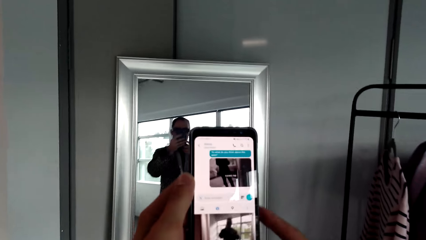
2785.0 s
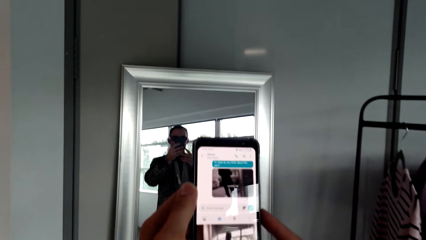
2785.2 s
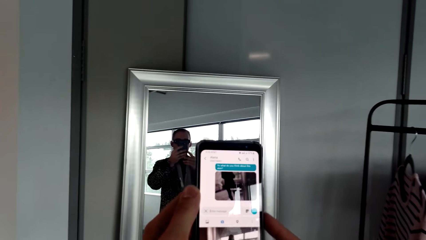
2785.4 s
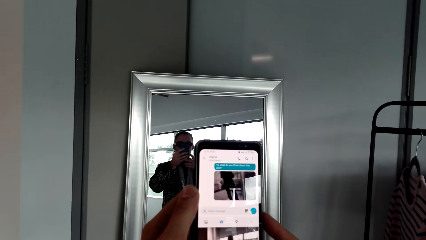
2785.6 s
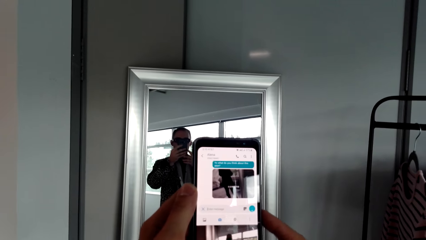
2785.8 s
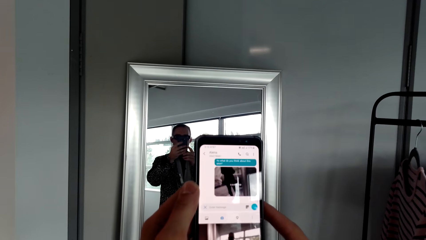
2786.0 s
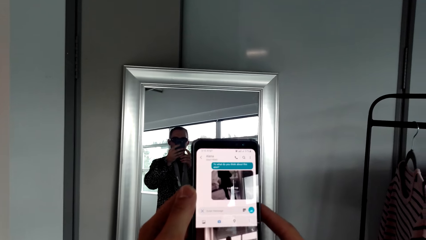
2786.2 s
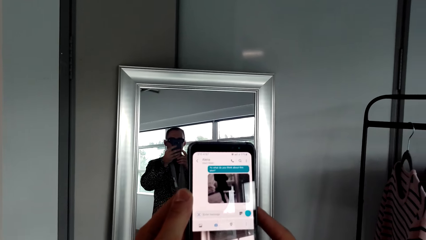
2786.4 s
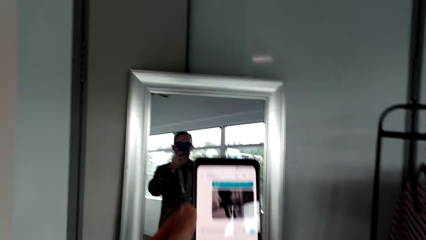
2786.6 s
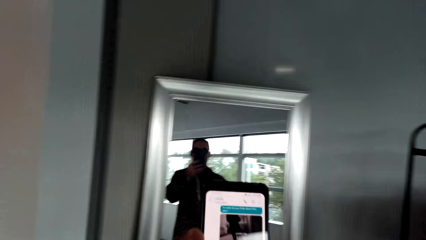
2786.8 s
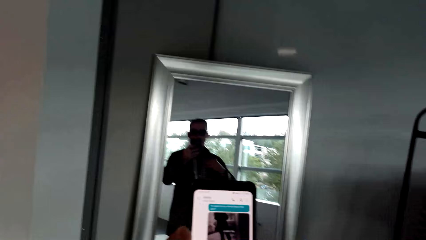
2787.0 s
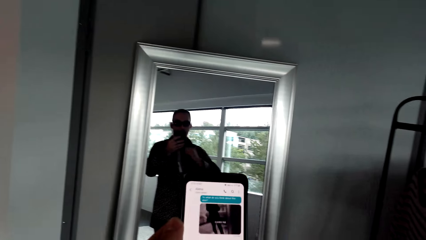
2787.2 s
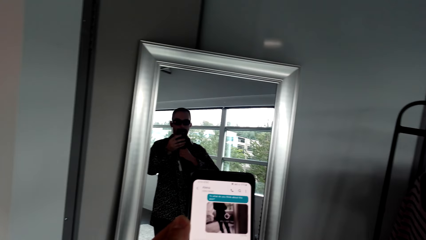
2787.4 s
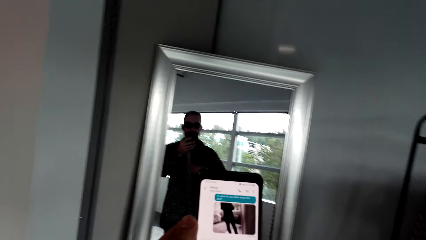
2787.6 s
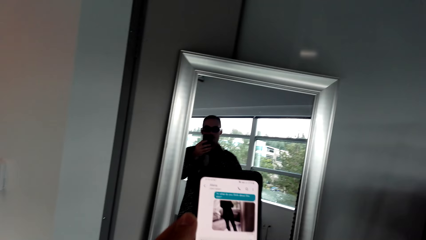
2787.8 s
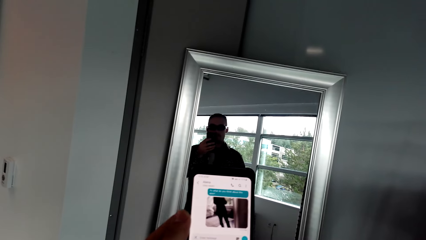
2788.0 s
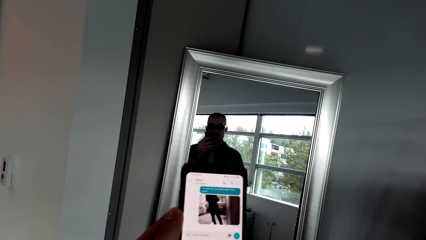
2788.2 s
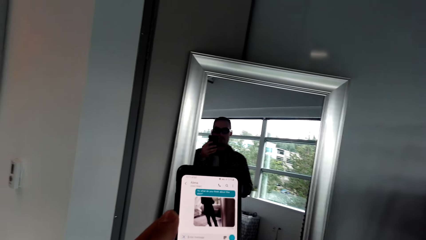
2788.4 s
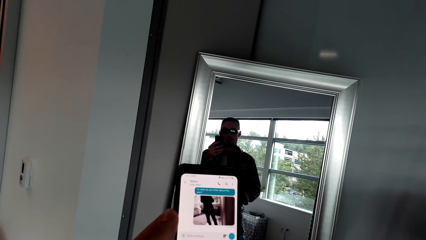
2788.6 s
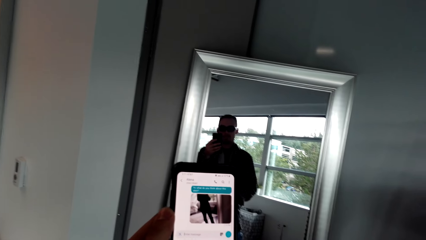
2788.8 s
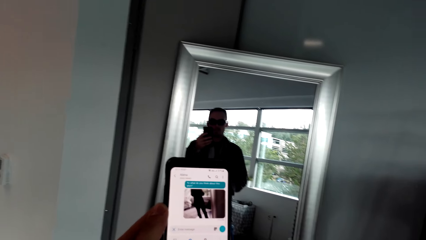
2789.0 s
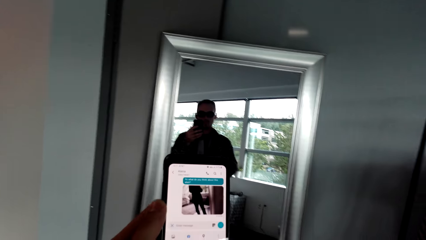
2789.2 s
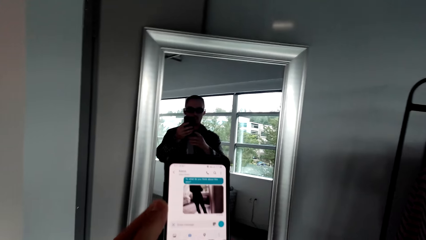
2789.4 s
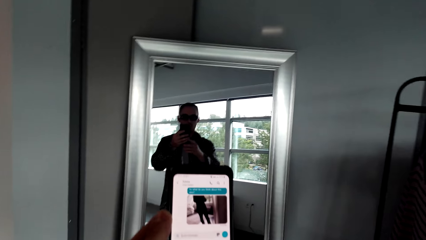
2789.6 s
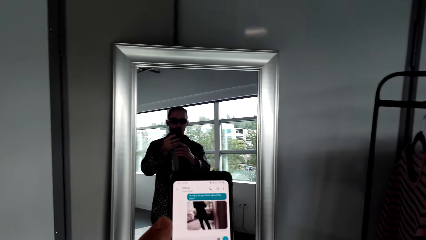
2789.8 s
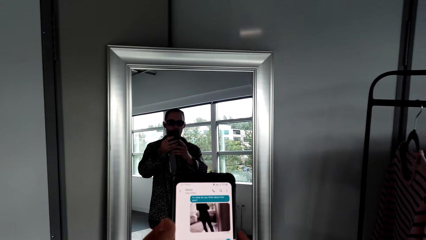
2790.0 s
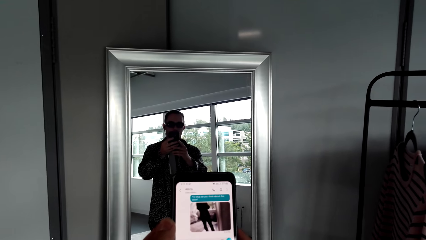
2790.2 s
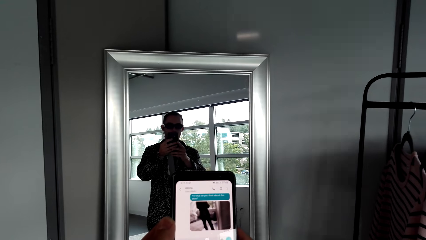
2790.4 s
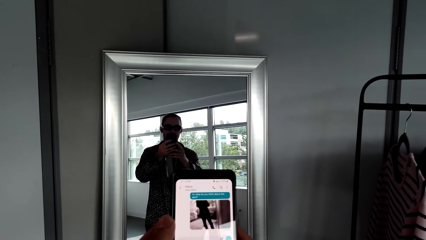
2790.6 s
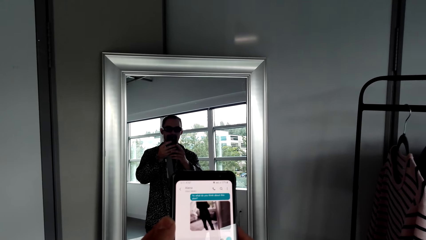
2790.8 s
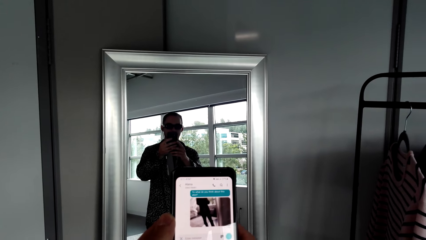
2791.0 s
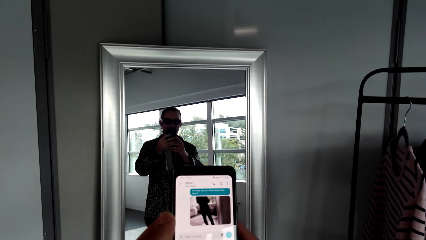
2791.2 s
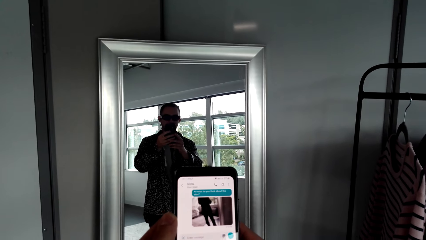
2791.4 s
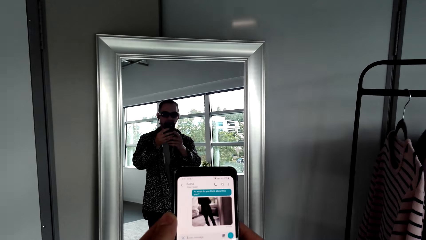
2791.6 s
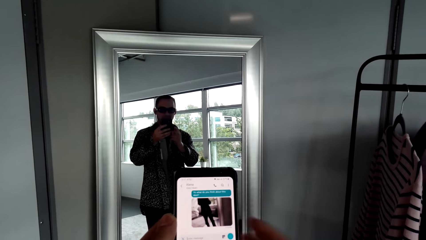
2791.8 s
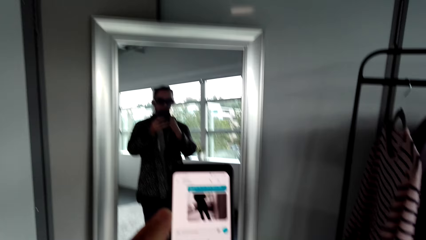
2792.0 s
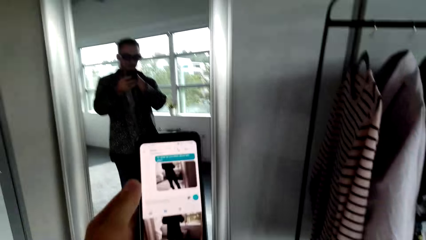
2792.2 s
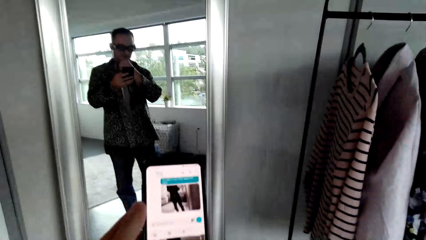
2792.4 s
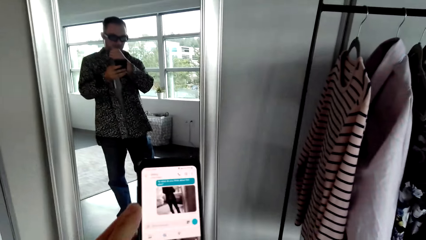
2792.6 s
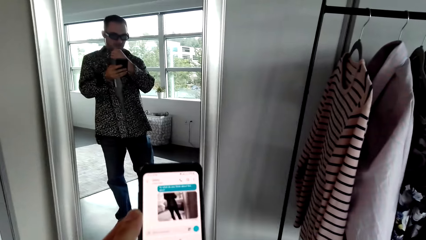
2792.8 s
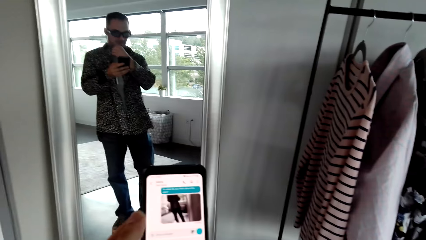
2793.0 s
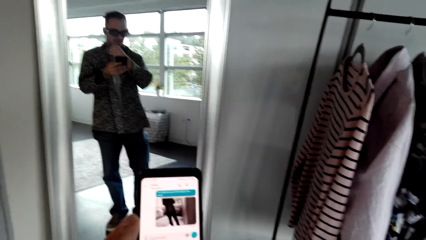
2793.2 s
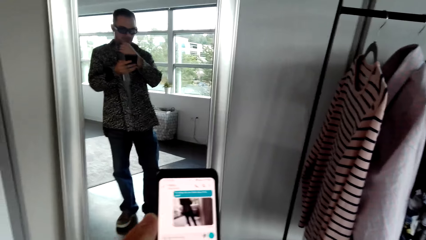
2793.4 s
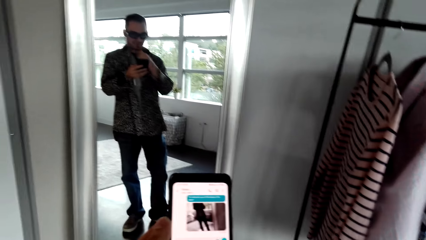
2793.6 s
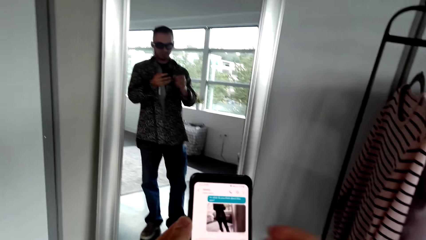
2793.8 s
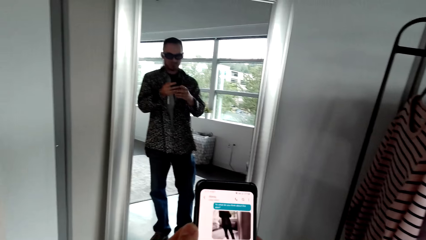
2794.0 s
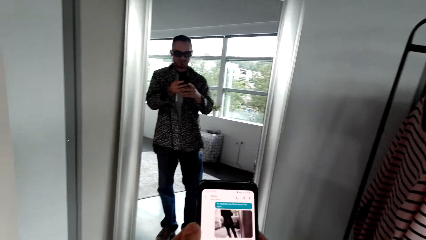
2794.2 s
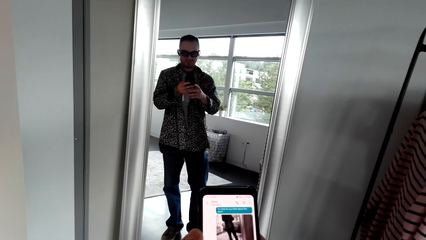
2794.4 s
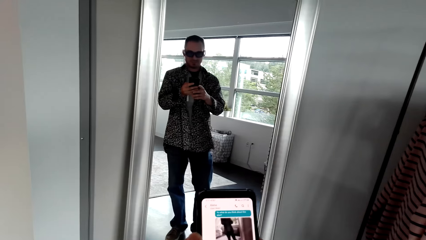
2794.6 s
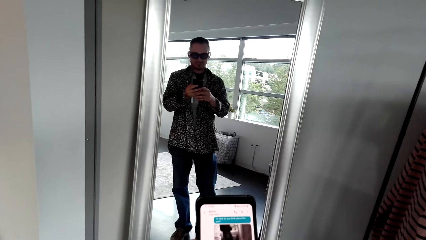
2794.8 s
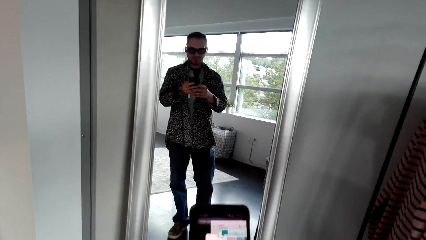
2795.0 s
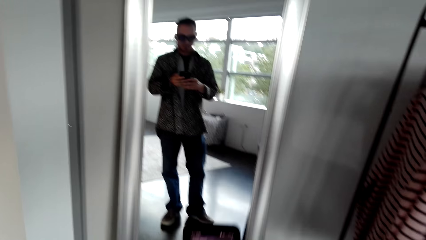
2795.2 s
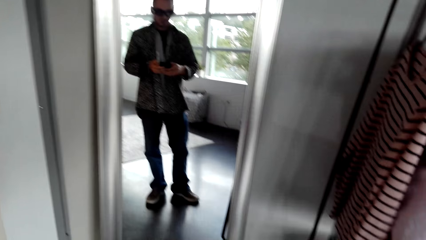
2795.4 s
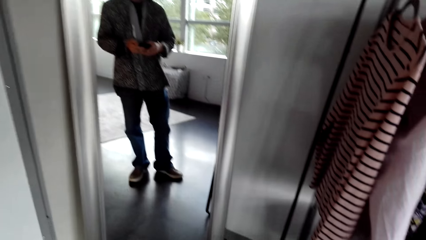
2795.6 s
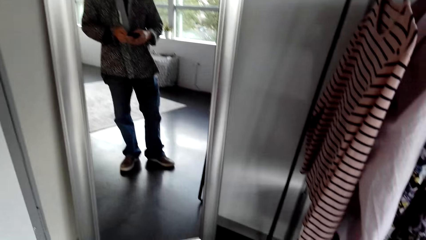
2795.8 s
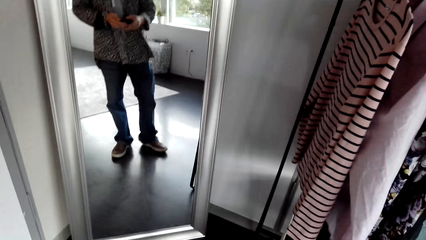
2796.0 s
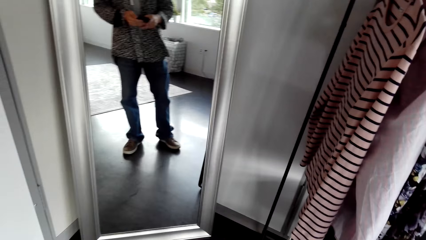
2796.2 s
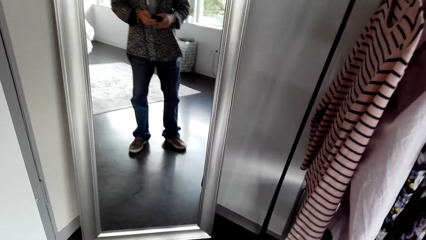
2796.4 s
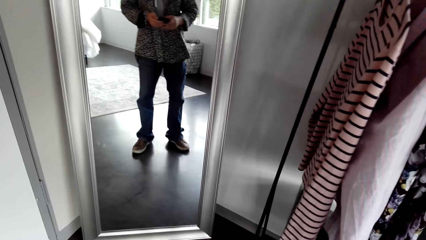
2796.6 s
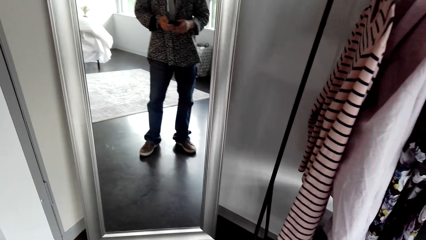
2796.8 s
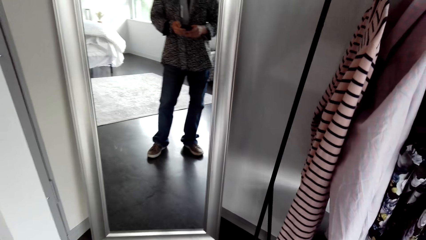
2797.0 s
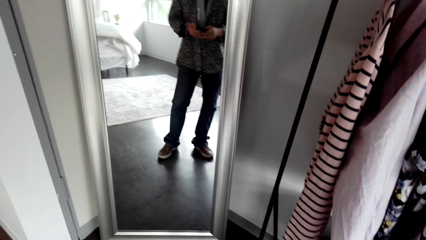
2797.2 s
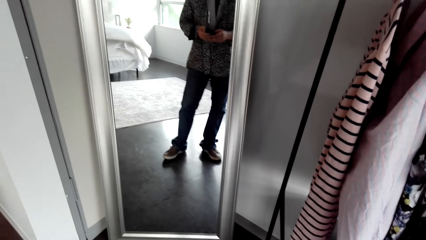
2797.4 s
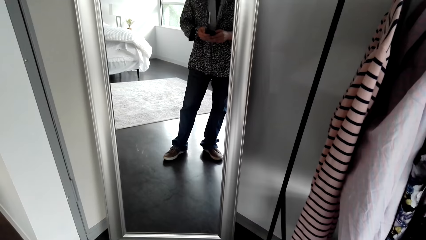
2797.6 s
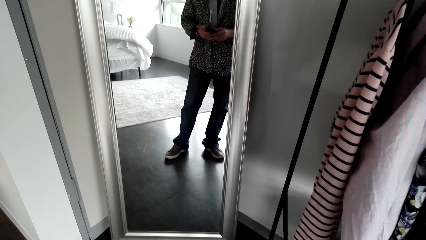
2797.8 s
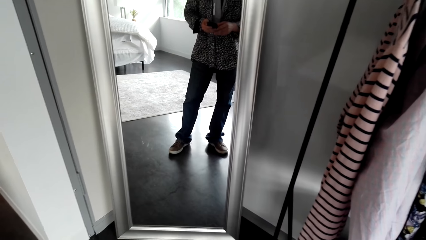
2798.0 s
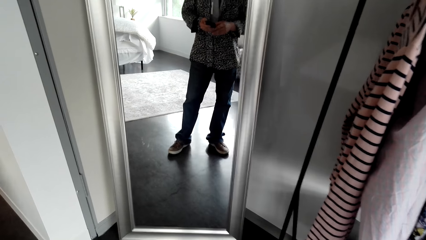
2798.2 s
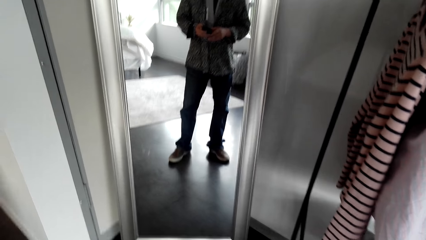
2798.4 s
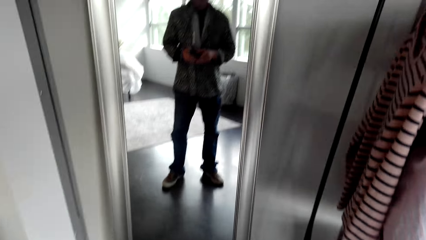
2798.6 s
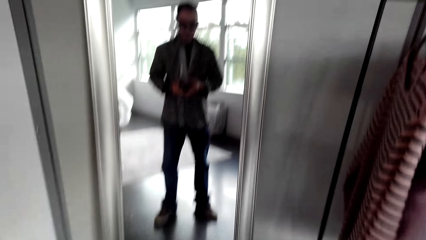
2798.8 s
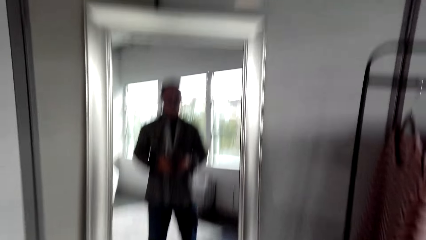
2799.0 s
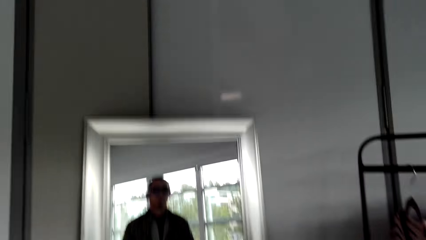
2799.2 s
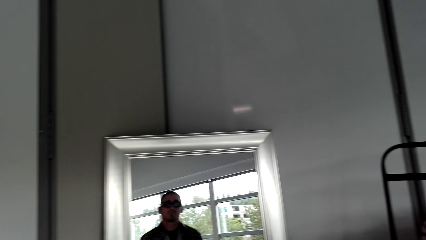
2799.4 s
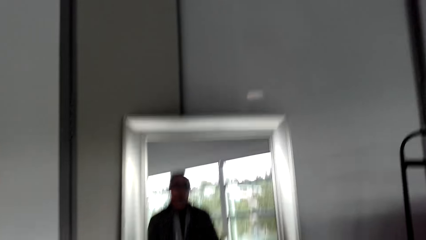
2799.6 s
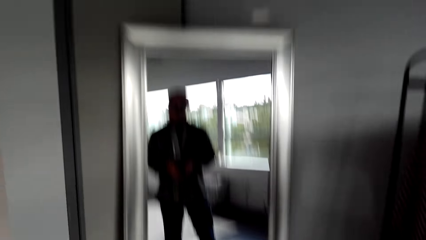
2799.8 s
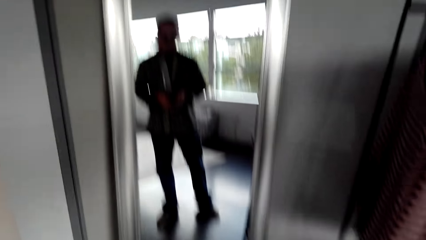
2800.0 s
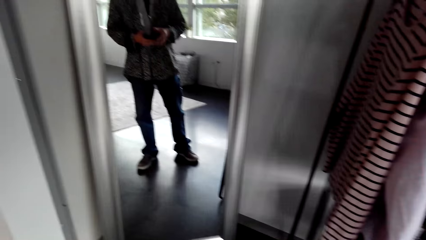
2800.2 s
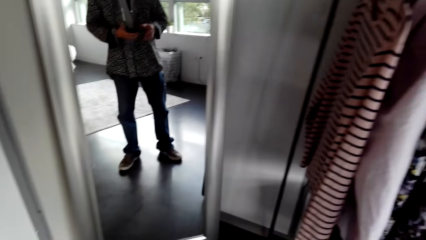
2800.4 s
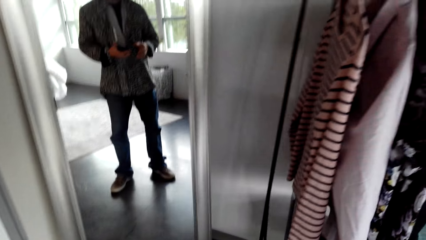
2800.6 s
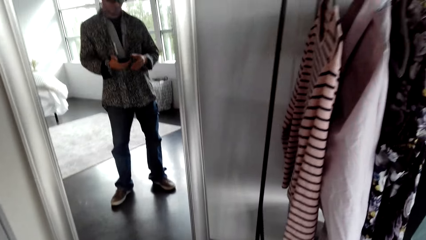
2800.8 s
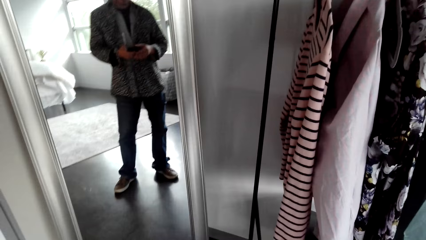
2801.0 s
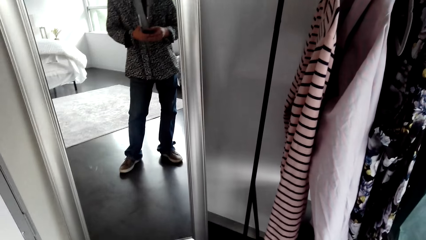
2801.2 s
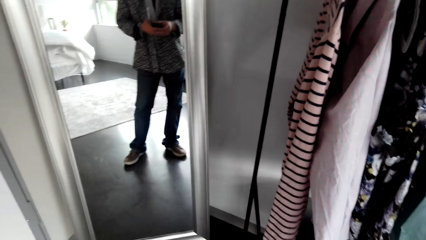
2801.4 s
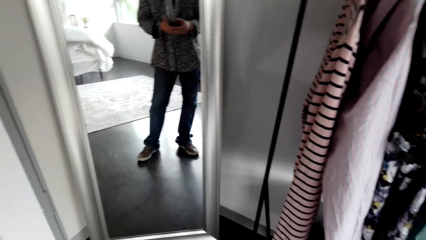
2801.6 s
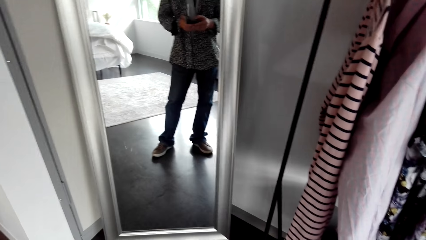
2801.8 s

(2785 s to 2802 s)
The camera wearer looks at himself in the mirror and uses the phone.
